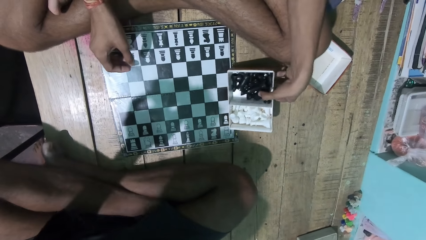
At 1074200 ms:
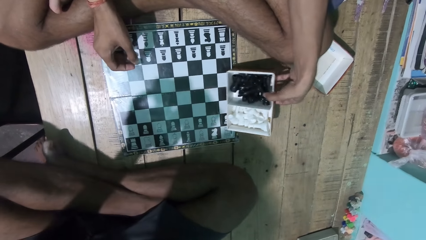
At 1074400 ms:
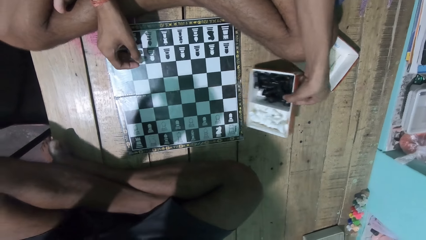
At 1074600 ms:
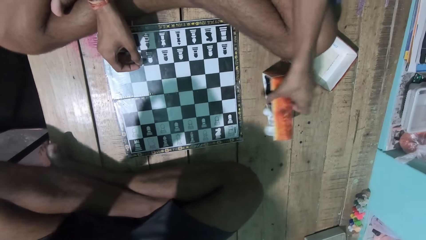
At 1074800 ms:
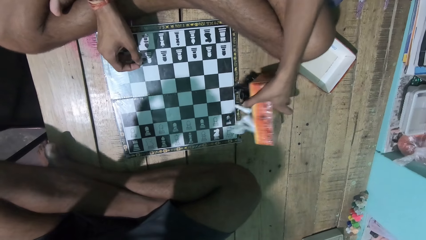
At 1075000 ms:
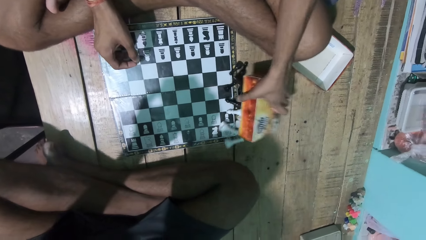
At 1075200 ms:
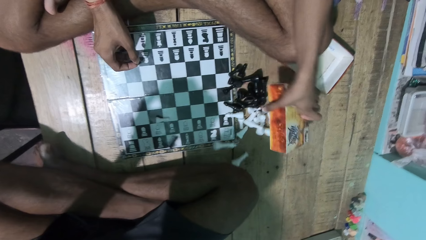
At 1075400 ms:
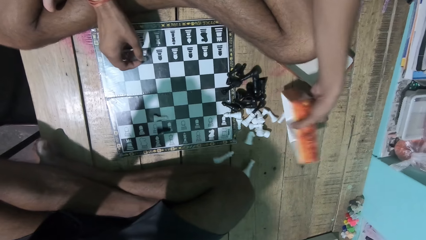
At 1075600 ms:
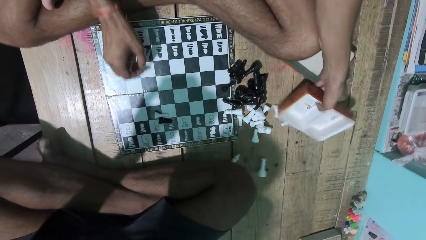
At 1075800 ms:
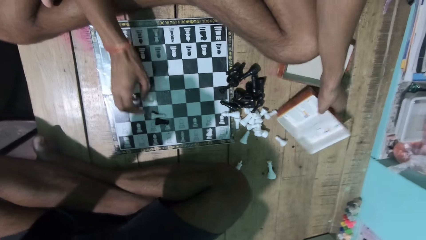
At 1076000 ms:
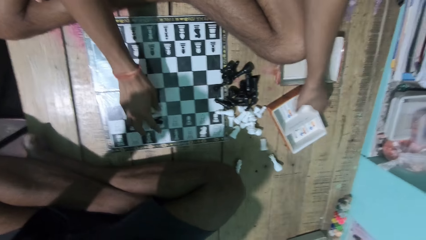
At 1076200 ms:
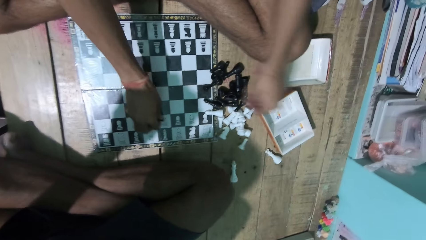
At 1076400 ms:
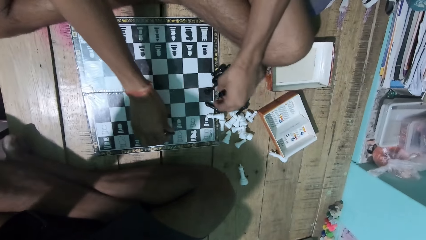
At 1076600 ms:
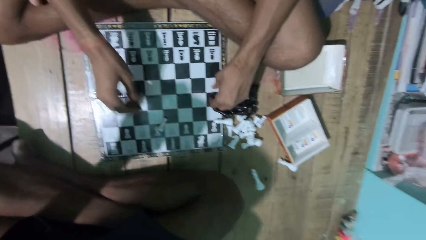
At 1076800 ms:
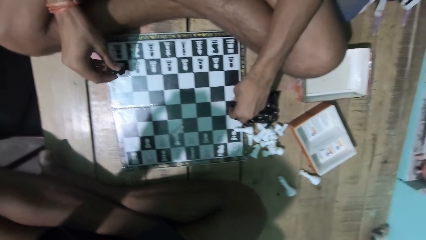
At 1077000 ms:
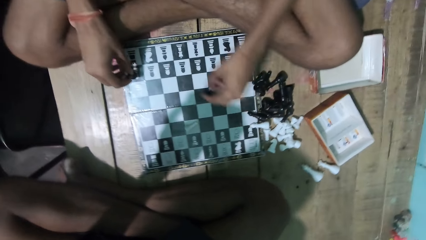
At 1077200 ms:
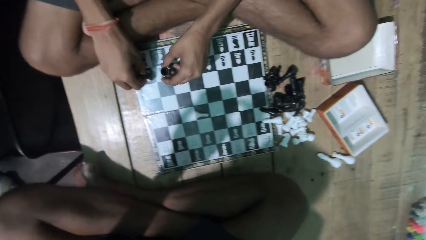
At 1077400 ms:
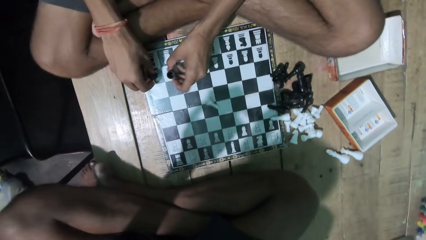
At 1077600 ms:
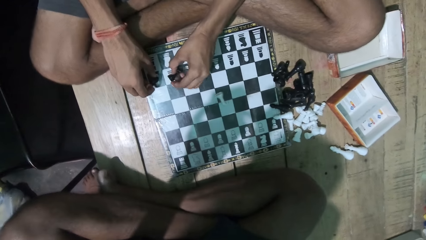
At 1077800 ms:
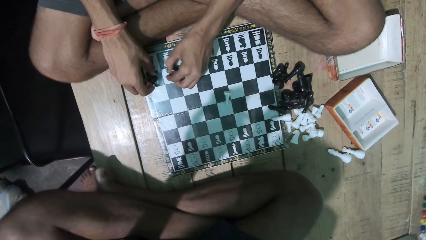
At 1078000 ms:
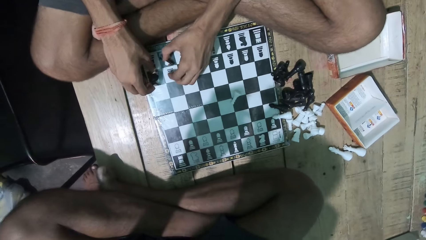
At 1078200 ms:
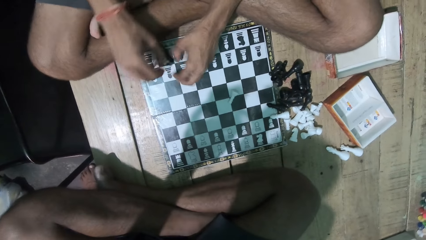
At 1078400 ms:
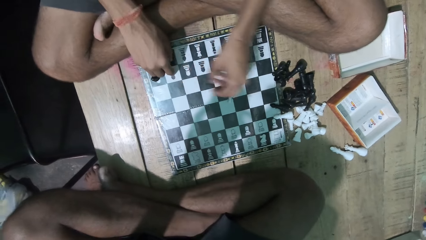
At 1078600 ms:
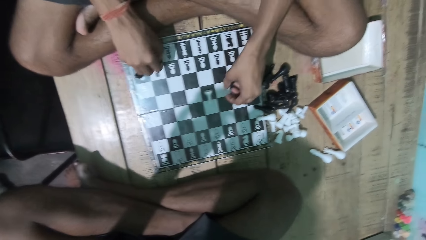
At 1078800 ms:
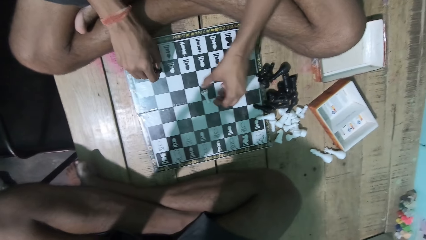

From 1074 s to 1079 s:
The camera wearer puts the chess pieces on the ground. They arrange the pawns on the chess board.

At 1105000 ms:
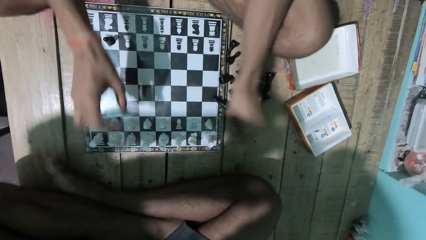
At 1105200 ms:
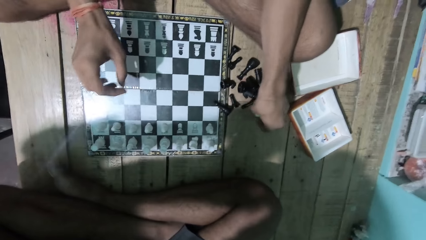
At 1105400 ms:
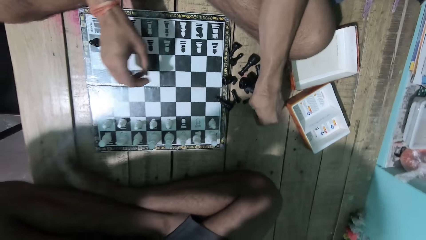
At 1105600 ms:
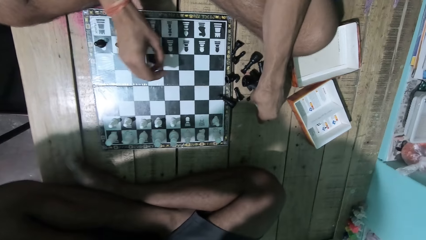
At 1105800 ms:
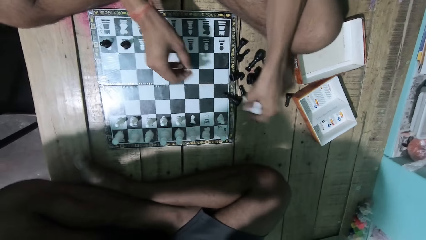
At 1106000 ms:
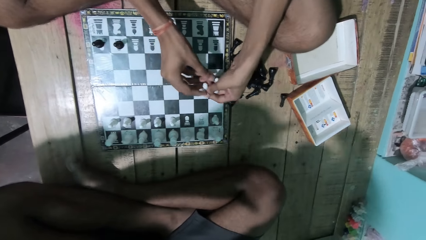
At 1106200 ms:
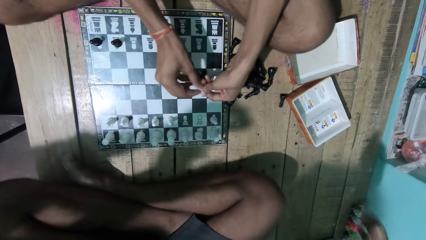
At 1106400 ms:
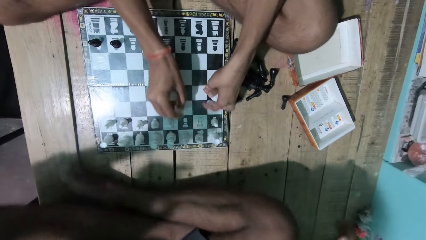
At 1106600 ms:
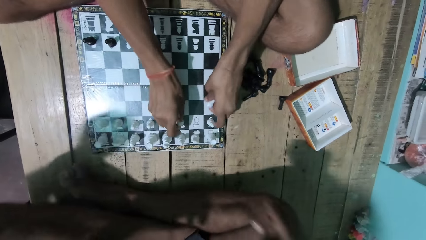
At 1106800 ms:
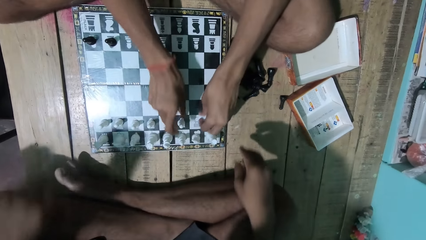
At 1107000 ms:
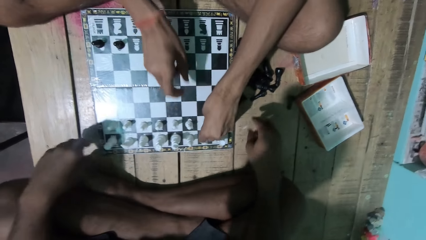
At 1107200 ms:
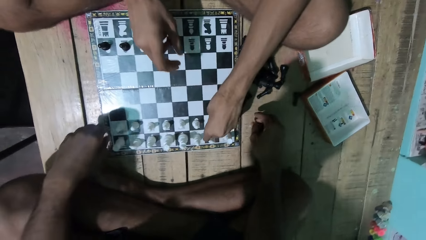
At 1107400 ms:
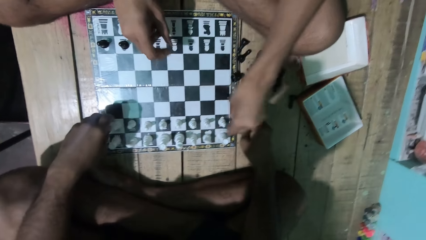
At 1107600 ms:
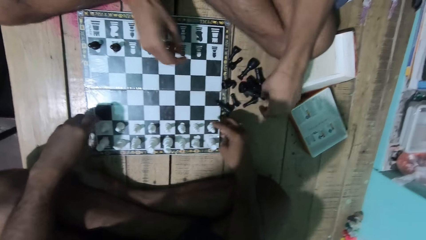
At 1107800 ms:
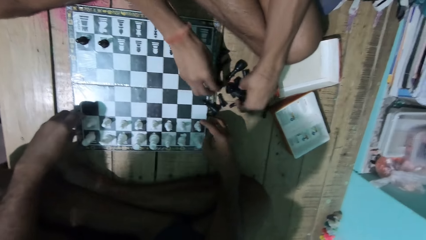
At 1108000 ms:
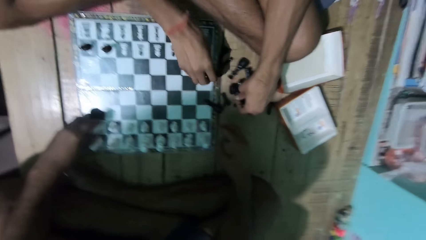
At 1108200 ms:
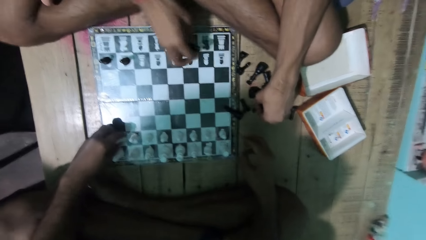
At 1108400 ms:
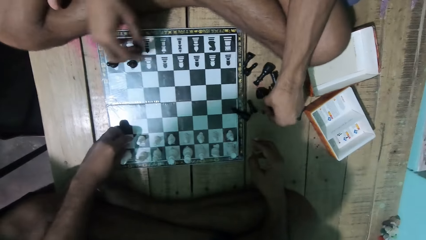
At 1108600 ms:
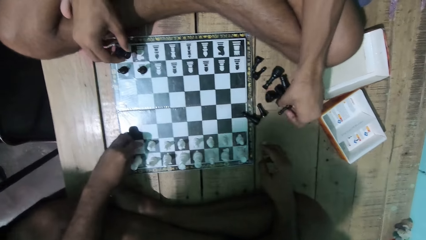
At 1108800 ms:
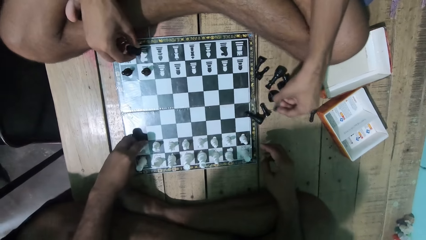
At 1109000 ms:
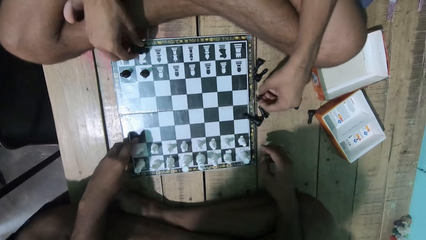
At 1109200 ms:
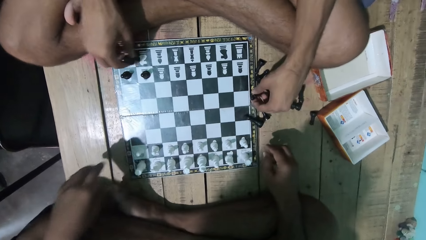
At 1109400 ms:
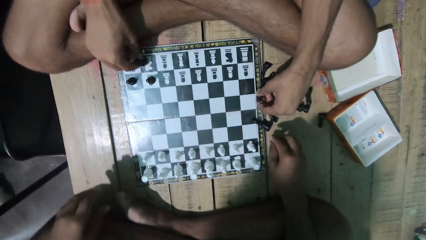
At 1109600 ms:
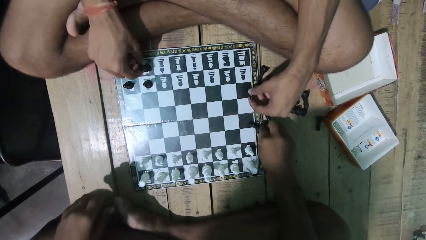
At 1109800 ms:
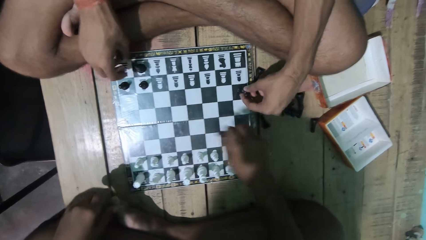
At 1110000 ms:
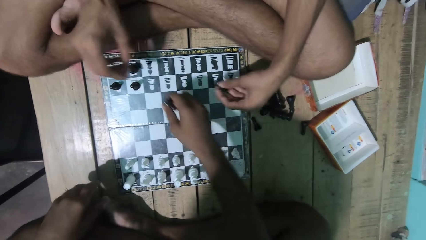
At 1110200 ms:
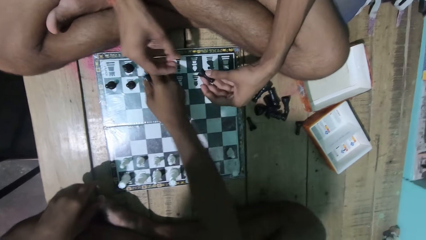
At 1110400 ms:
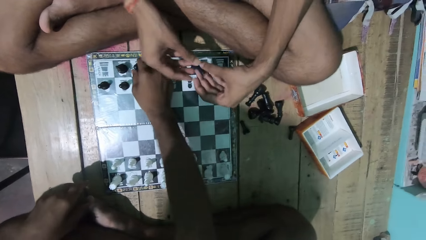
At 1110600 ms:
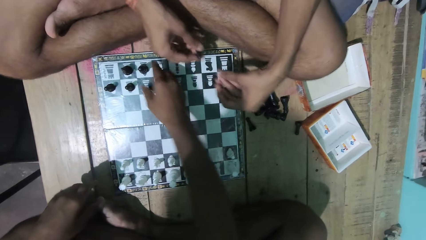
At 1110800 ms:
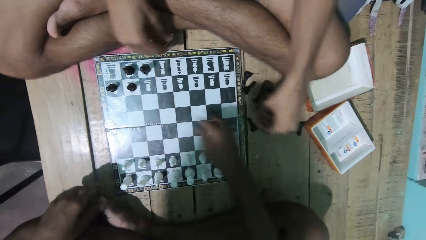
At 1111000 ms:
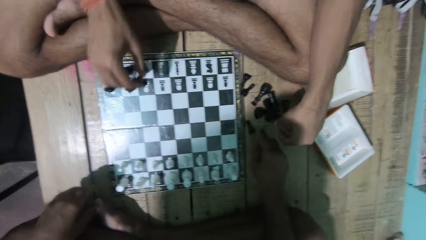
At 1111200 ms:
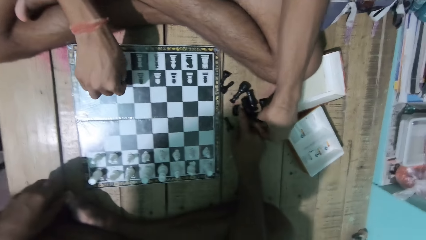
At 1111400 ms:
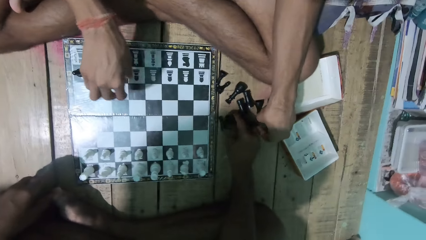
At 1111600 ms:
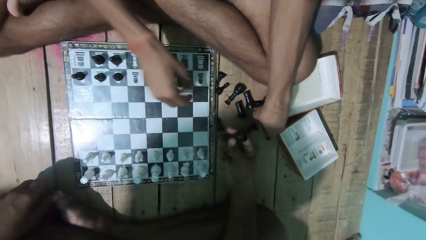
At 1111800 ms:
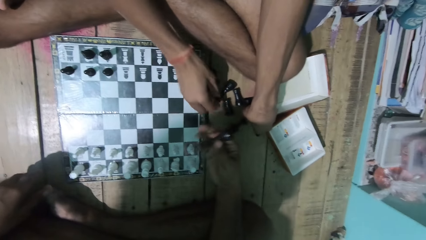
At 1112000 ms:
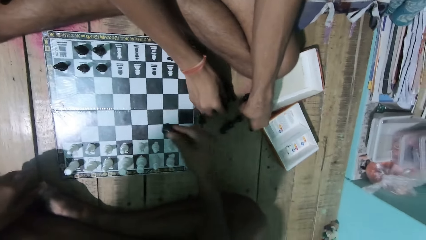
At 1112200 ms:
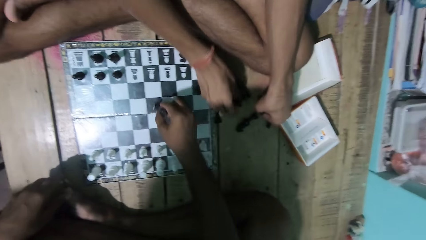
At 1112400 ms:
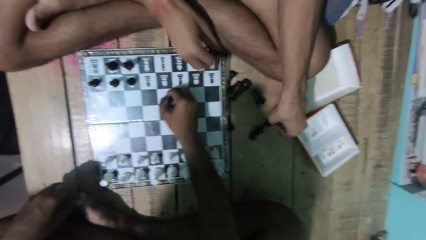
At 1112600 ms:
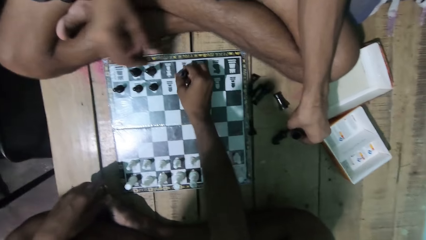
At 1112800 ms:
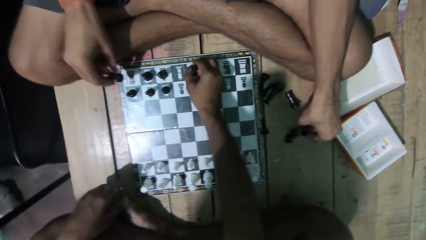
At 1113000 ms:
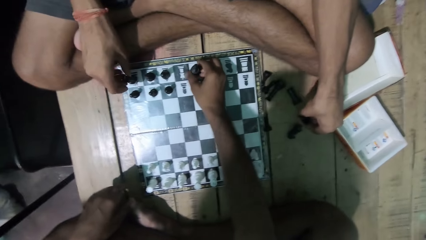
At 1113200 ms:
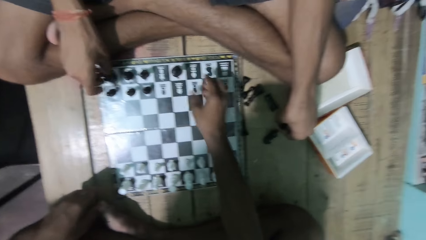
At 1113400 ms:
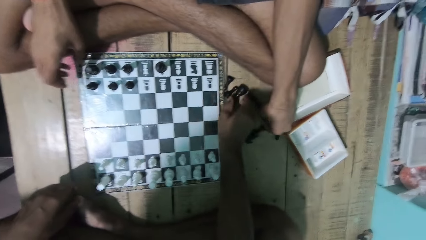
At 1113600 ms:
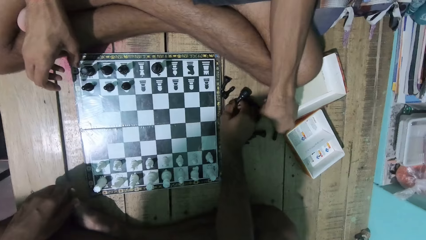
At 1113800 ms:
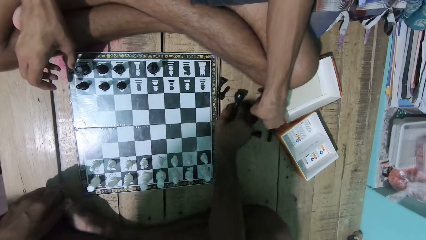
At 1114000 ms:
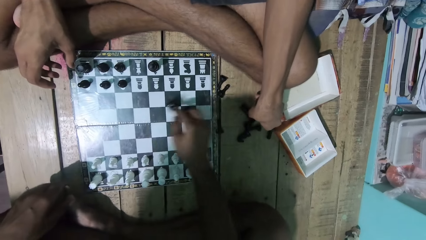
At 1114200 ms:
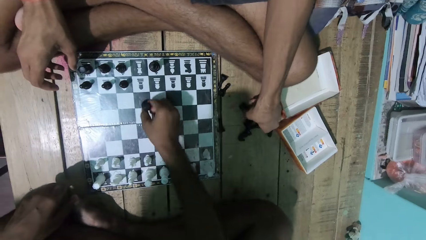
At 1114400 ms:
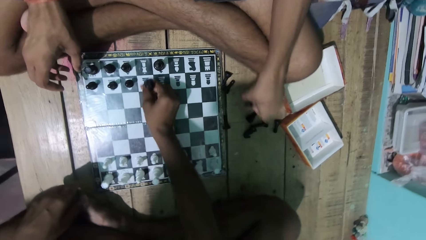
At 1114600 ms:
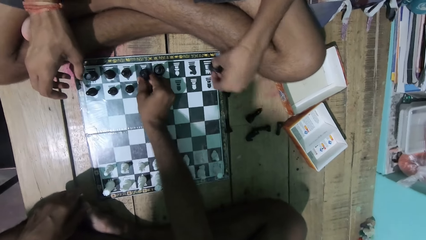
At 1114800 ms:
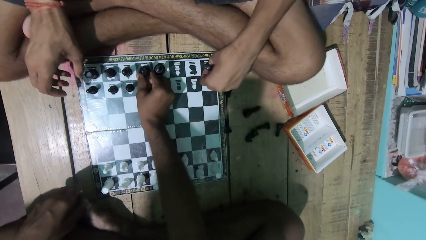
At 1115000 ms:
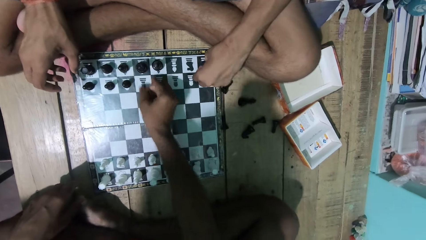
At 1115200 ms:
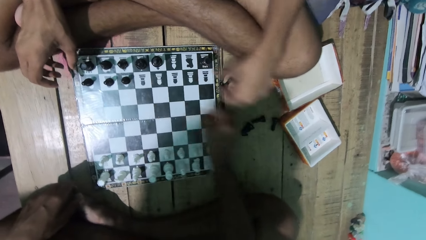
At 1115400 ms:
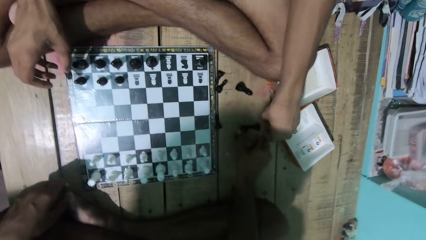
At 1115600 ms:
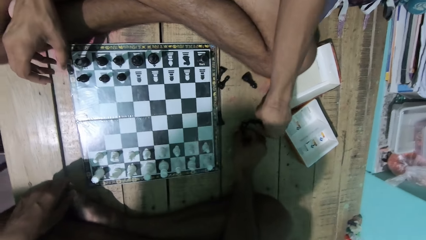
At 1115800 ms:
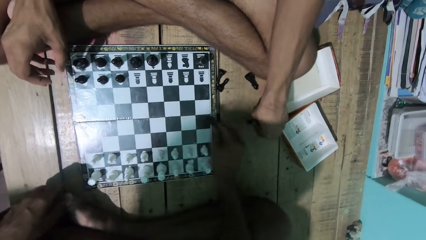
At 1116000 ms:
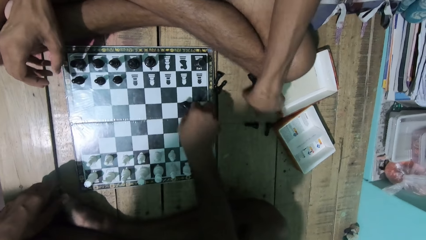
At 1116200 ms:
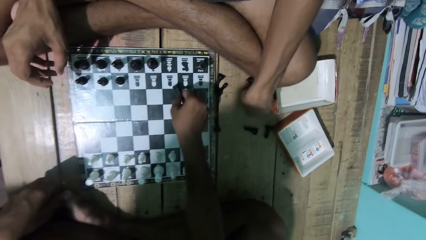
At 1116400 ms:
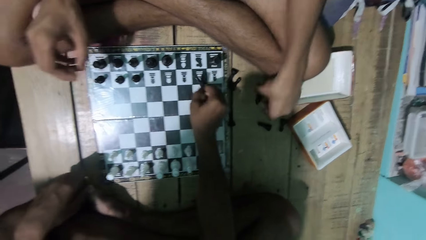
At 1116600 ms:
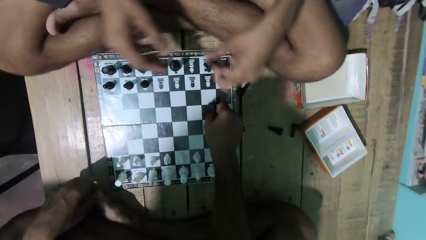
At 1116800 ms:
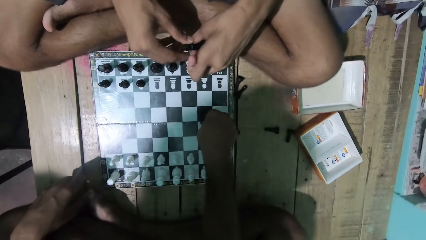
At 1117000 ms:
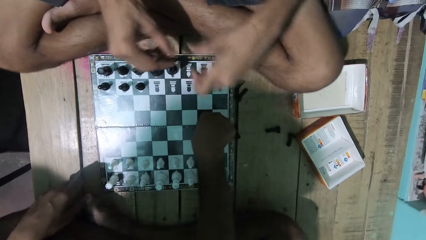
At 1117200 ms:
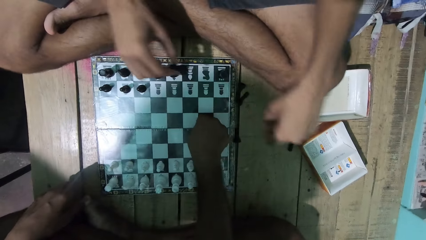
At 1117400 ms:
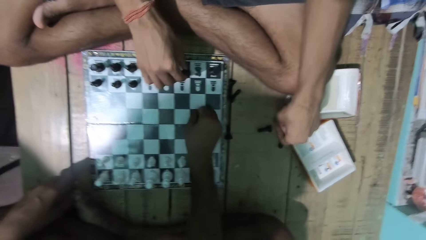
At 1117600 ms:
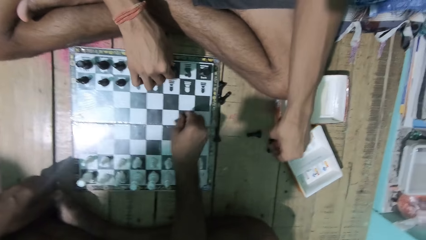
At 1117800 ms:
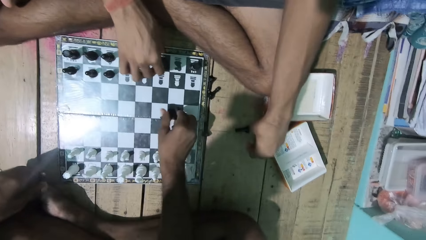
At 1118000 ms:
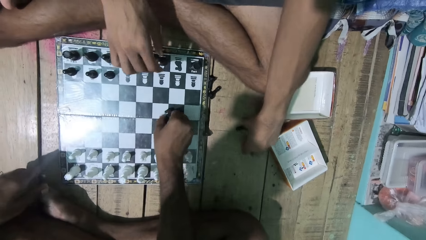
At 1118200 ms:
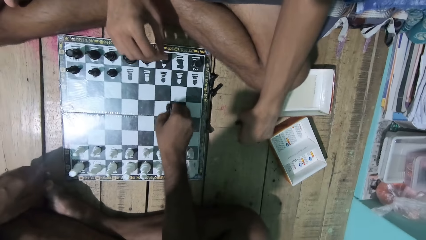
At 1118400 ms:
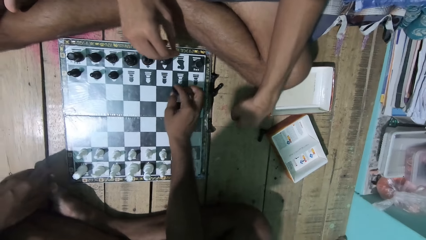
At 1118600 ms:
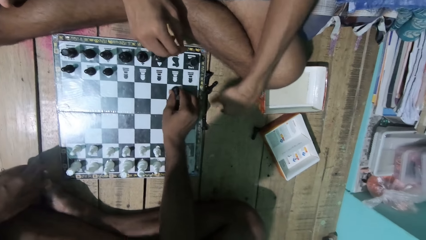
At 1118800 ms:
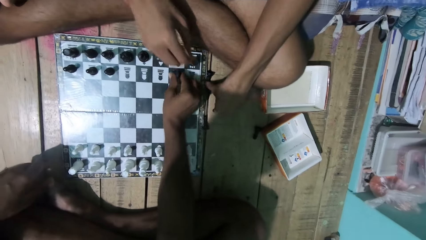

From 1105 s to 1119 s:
A man arranges the chess on the draft. The camera wearer arranges pawns on the chess board with the man.
